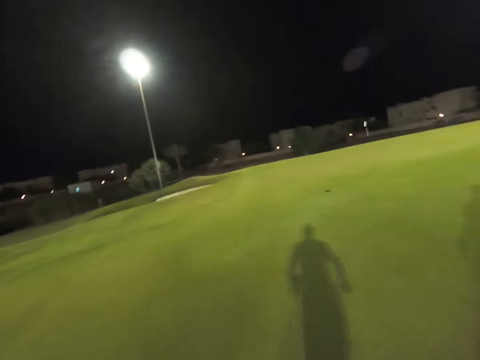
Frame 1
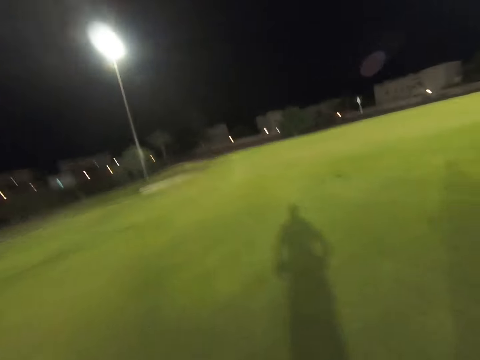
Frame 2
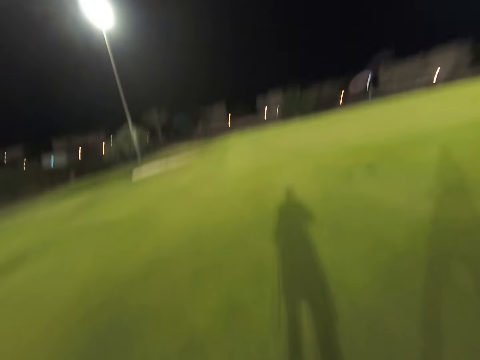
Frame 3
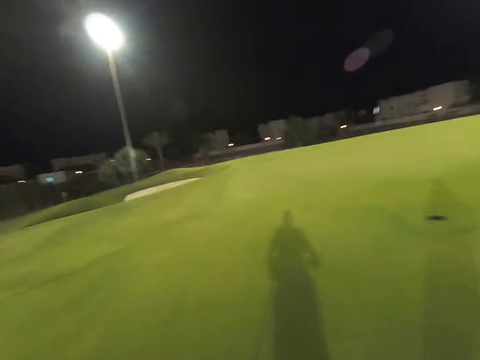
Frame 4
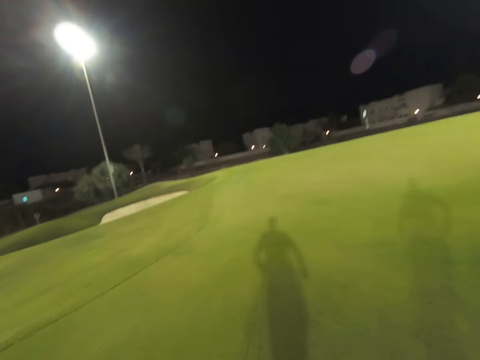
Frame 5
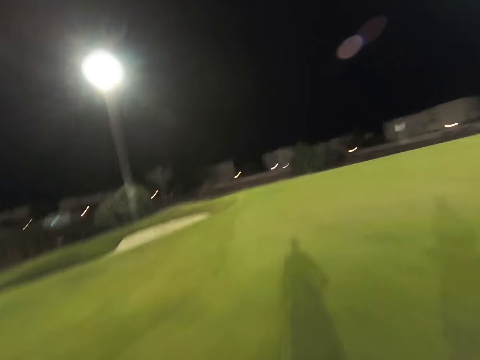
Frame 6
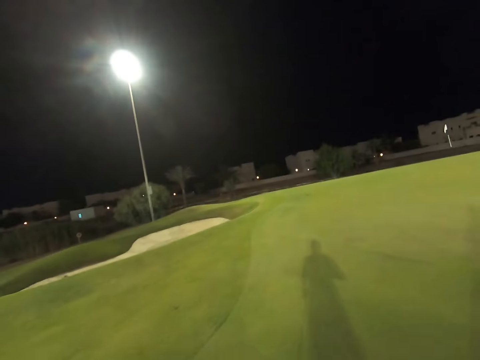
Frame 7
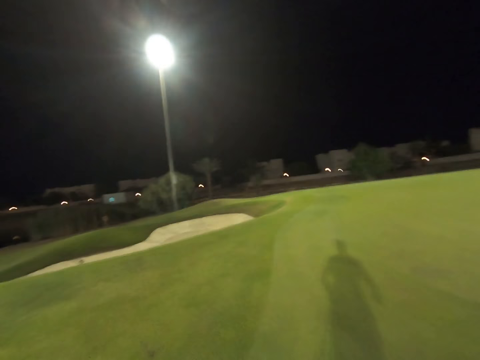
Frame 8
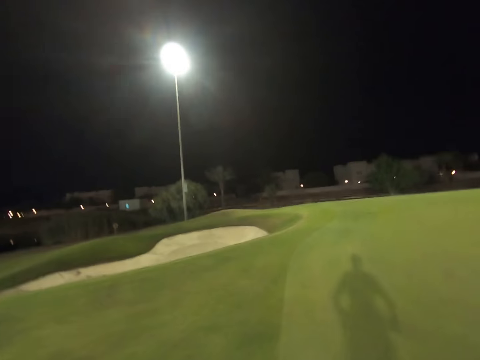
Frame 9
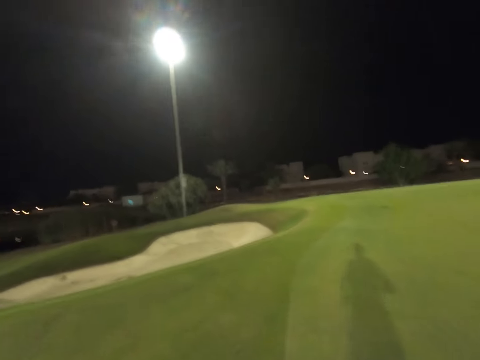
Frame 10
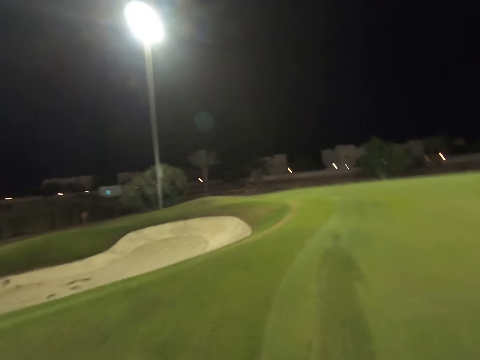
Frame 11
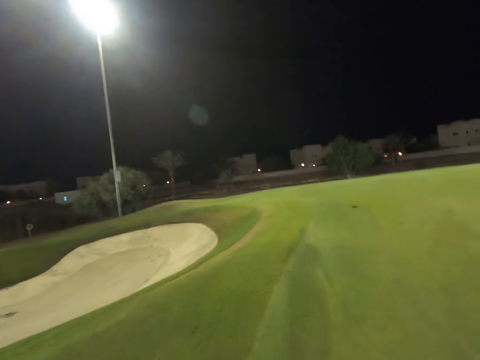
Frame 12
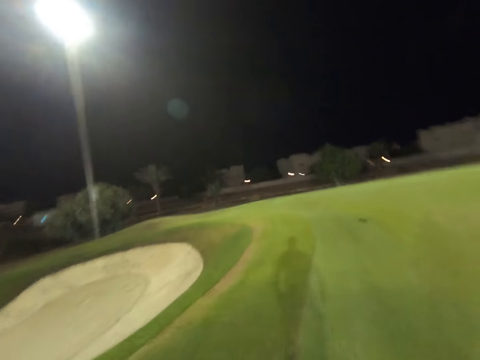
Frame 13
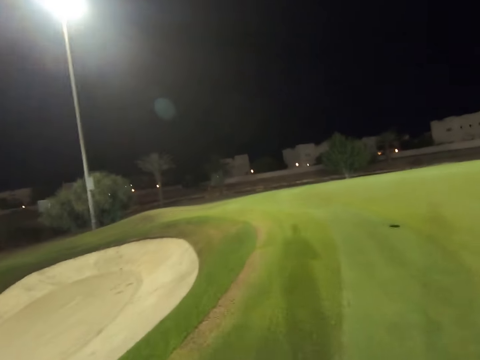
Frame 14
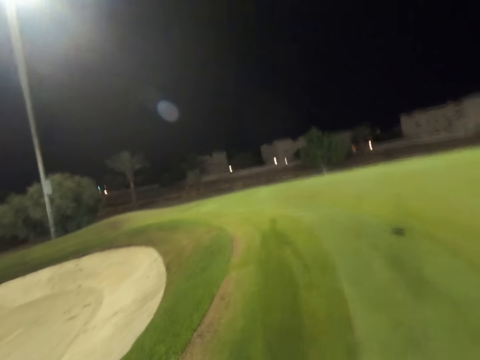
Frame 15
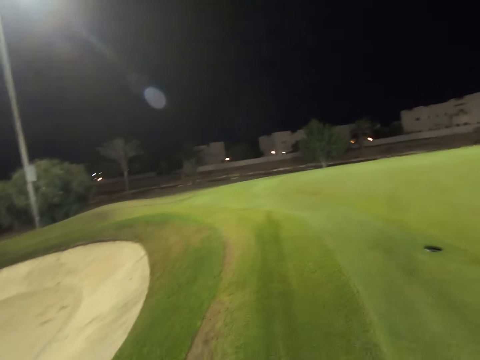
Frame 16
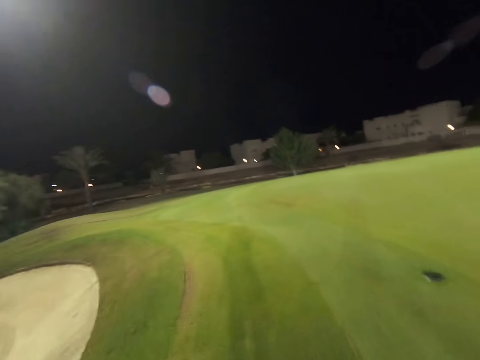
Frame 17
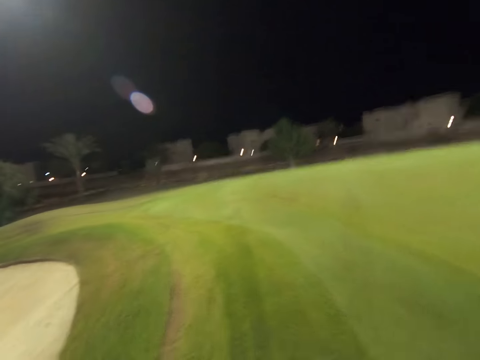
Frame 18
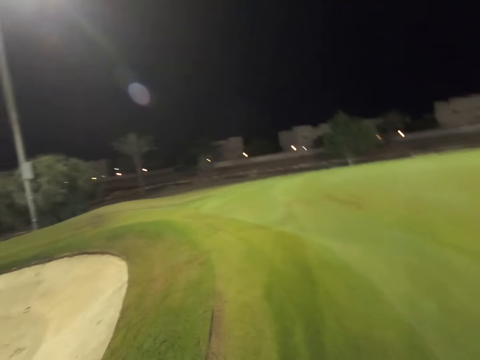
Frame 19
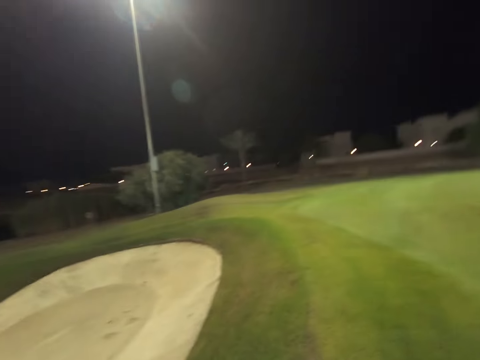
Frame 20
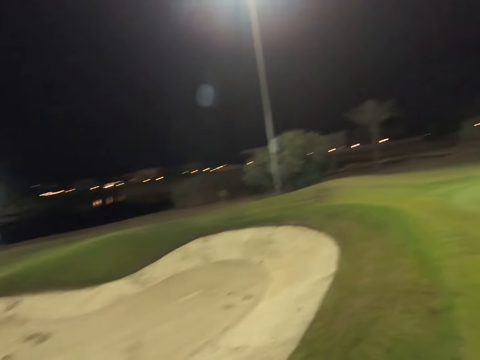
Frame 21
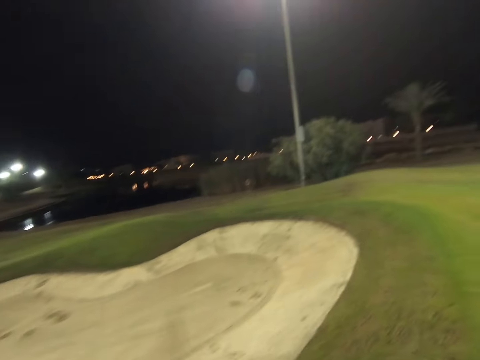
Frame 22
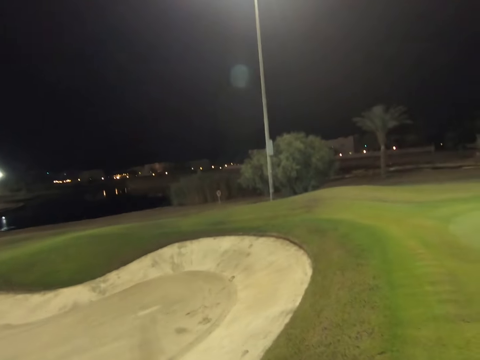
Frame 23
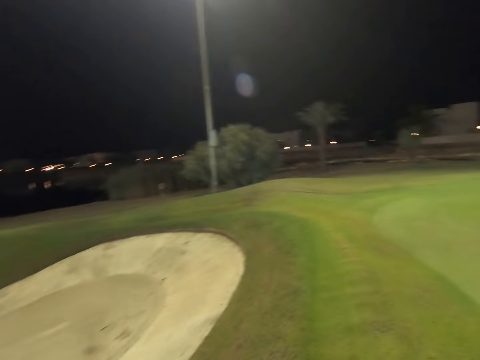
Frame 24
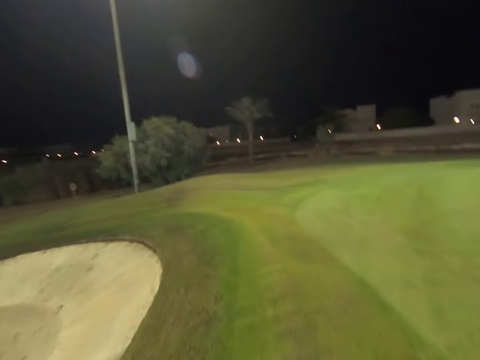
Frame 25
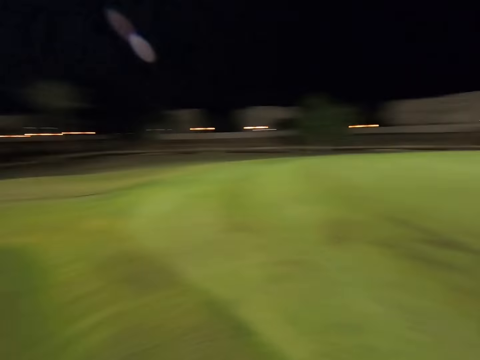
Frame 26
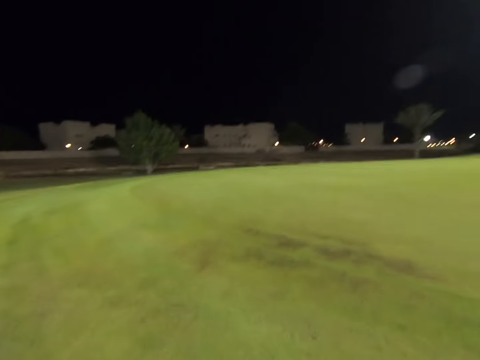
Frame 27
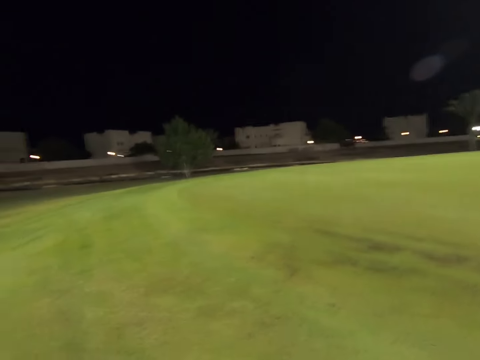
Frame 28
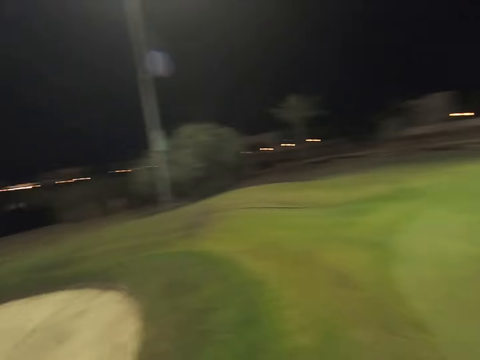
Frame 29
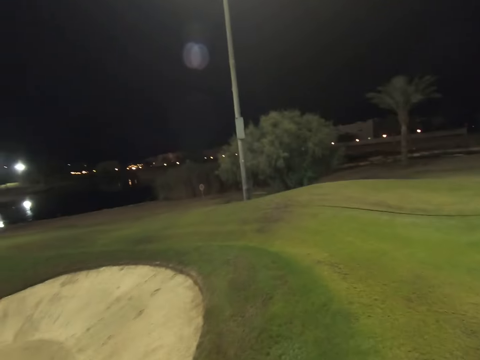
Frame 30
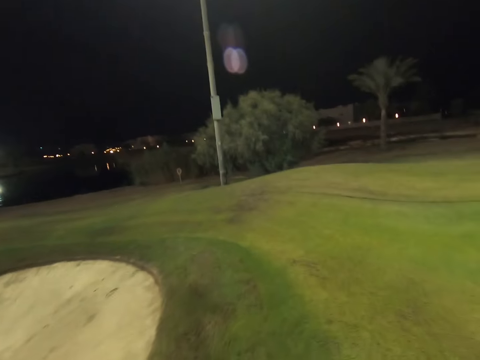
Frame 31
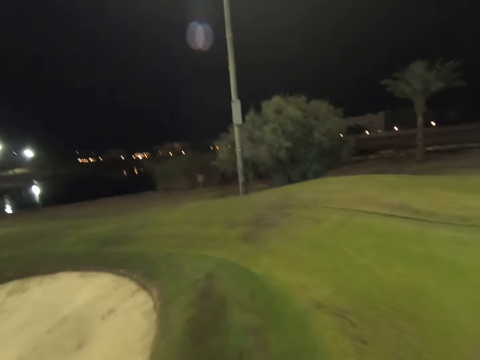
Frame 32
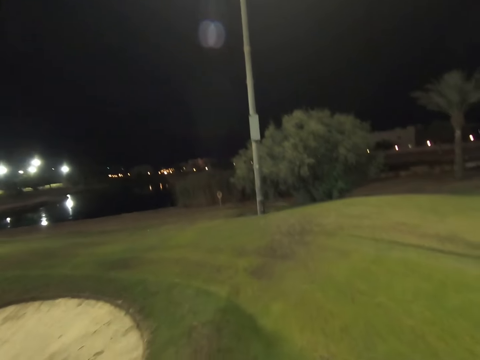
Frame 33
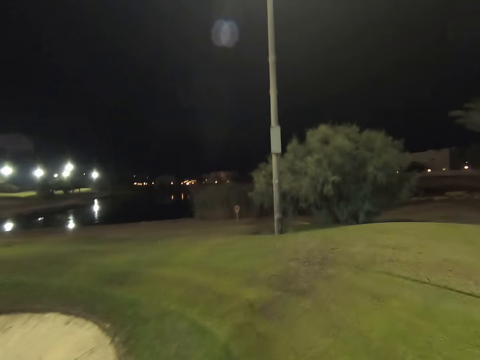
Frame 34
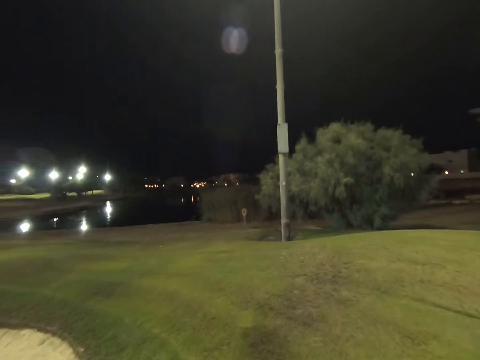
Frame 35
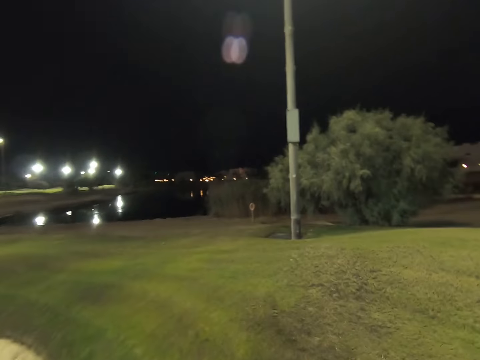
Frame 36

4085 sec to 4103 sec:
The camera wearer walks on the field.

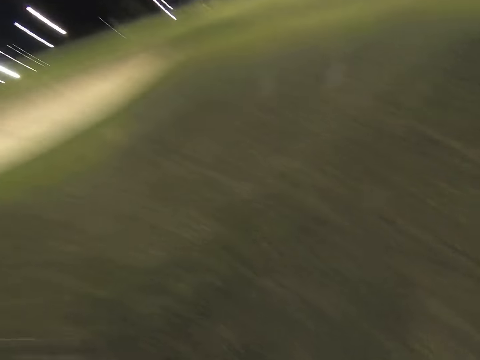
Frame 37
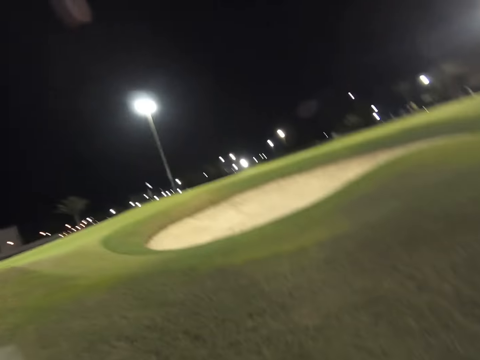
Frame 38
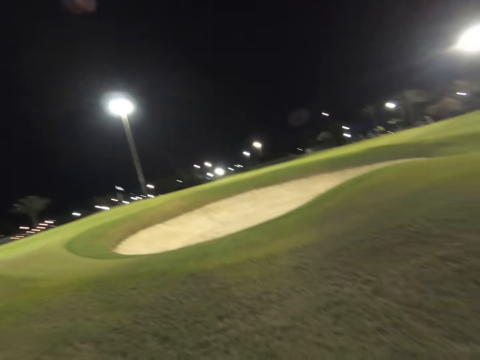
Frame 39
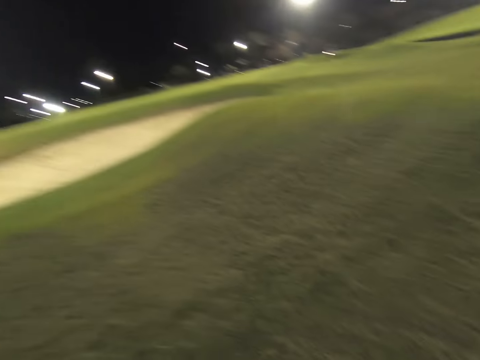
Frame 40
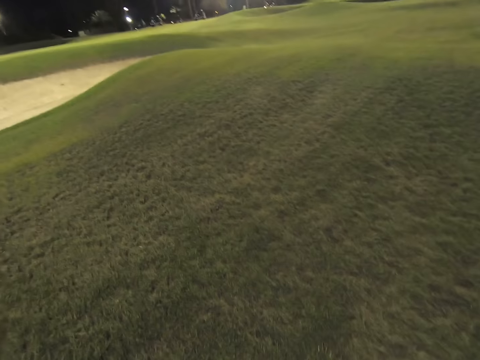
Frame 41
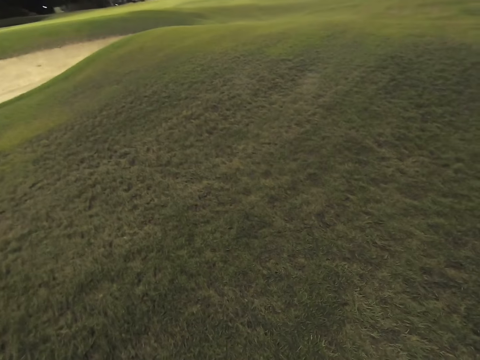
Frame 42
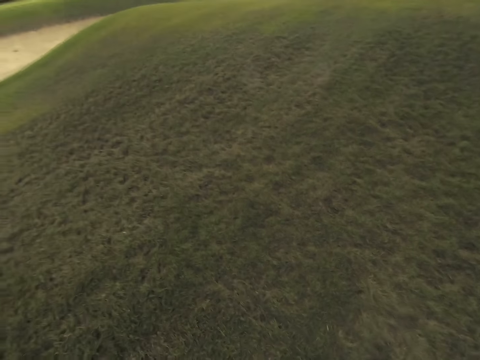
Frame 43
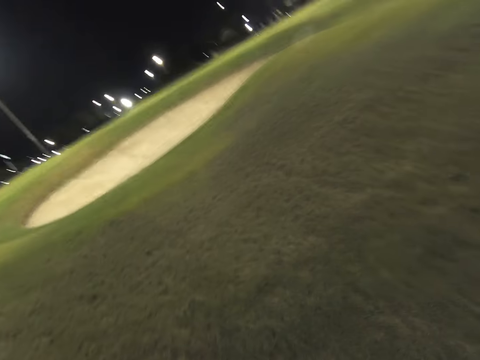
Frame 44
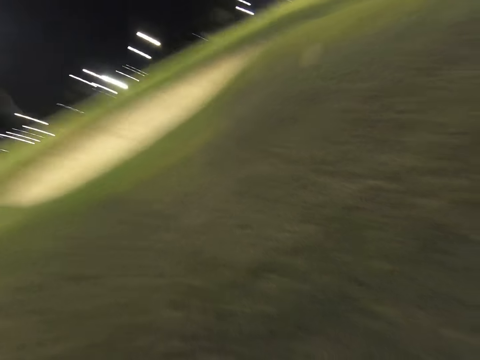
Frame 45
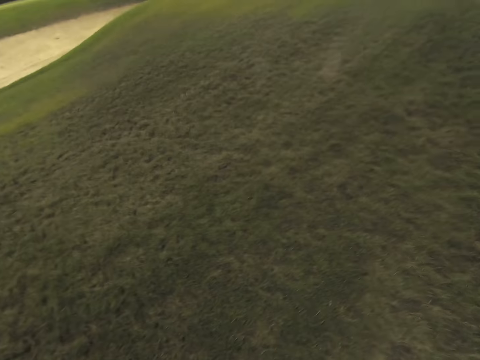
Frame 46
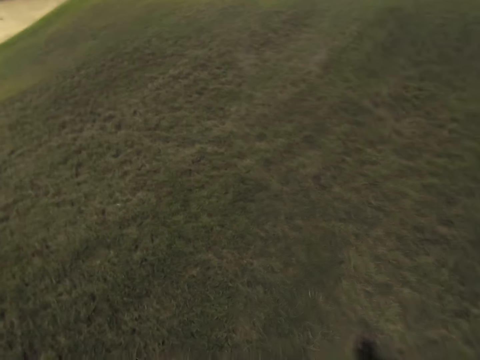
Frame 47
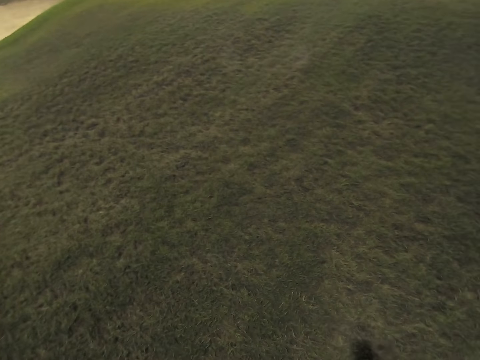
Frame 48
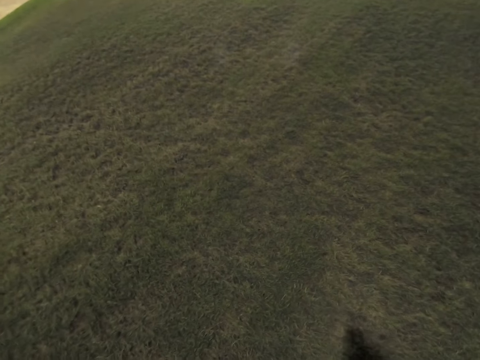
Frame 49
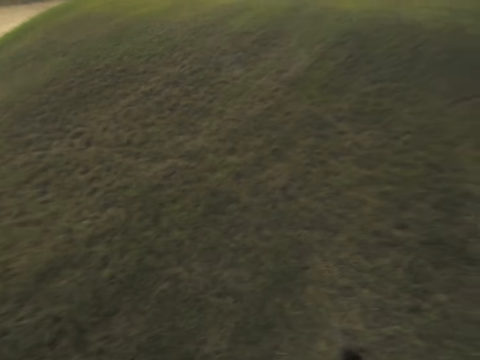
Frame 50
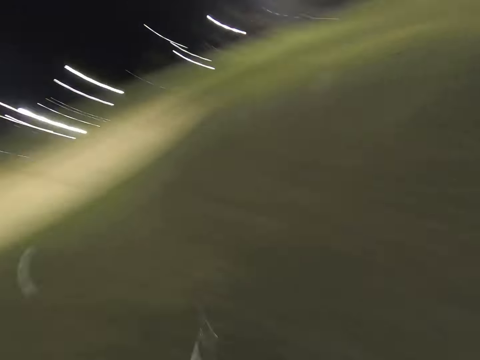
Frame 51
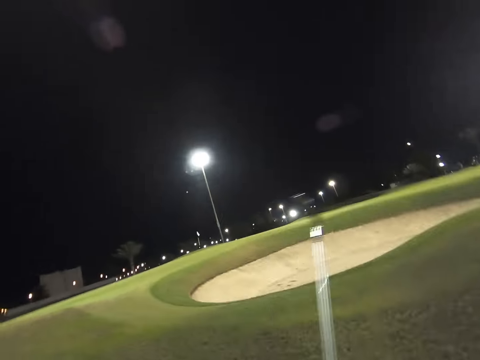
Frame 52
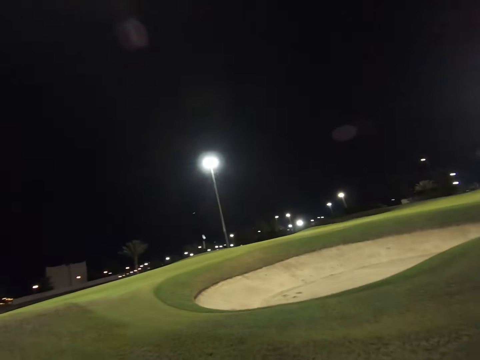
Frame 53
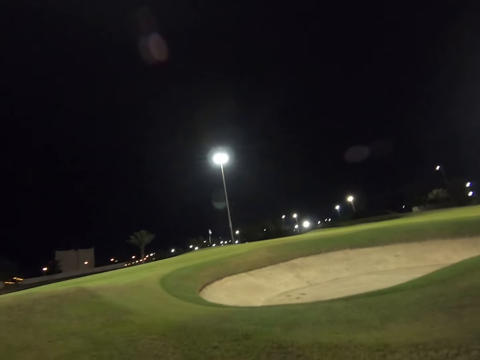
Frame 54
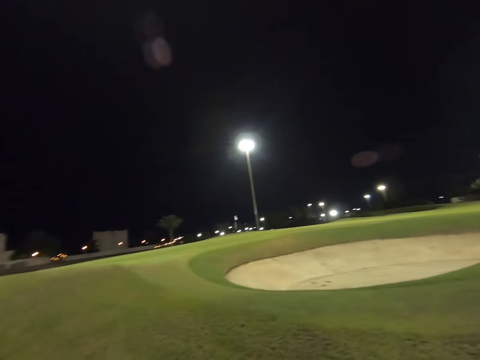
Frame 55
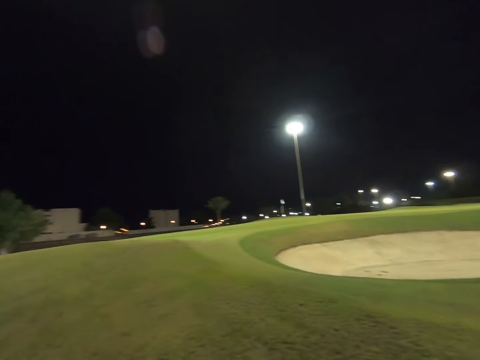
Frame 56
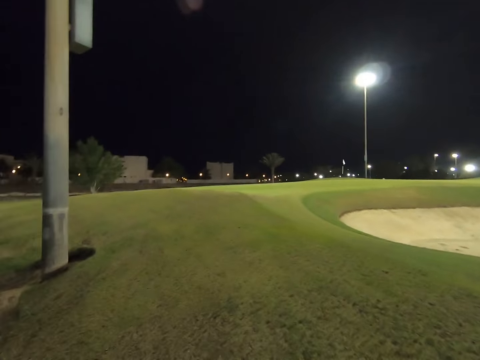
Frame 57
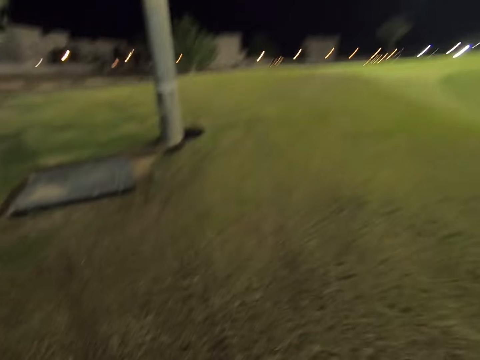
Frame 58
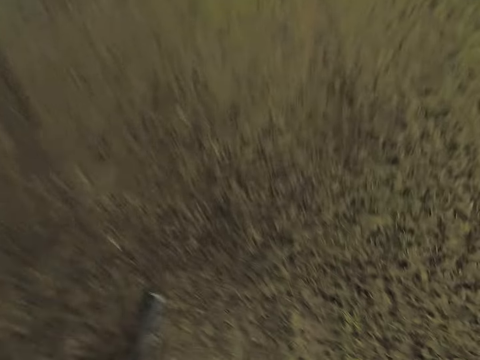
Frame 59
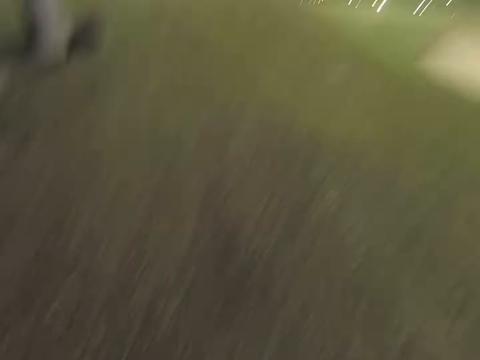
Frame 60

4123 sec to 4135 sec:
The camera wearer looks around. They hit the golf ball.
